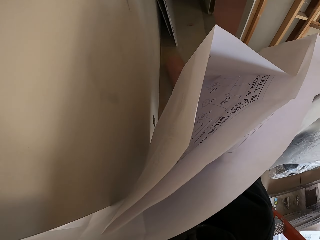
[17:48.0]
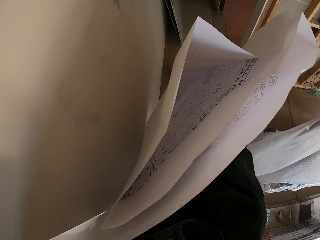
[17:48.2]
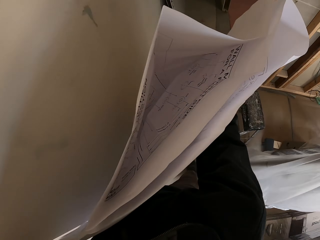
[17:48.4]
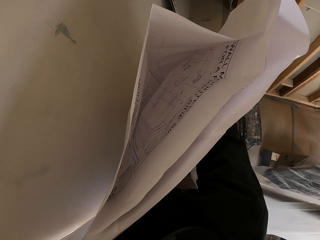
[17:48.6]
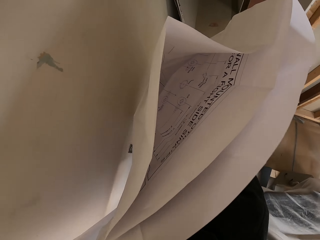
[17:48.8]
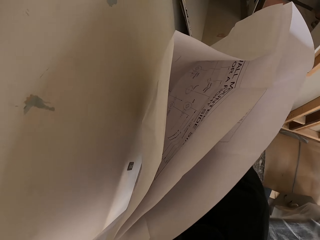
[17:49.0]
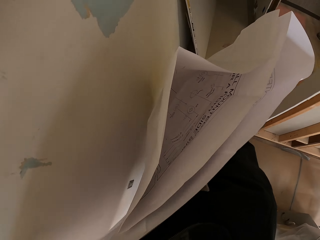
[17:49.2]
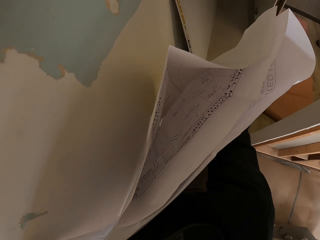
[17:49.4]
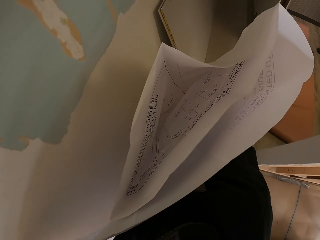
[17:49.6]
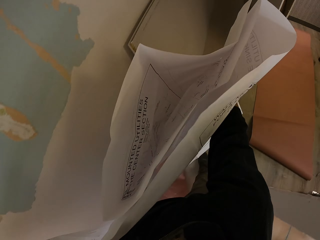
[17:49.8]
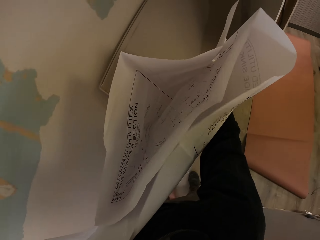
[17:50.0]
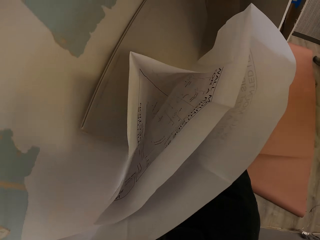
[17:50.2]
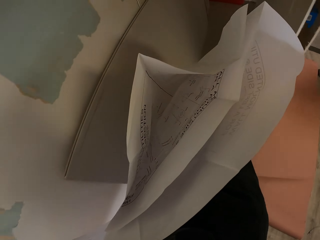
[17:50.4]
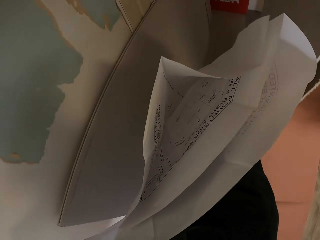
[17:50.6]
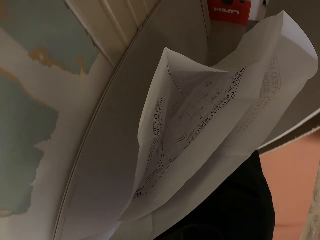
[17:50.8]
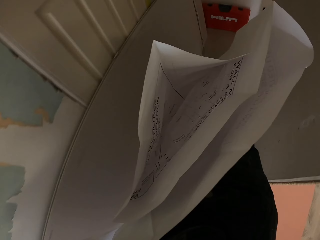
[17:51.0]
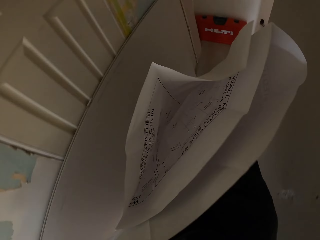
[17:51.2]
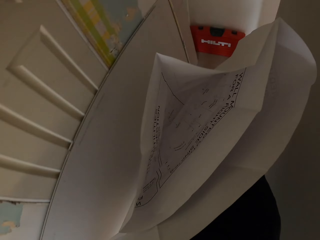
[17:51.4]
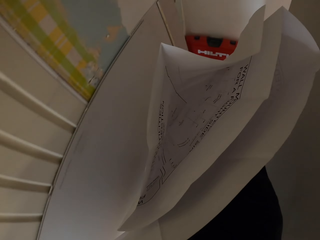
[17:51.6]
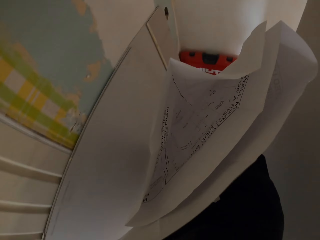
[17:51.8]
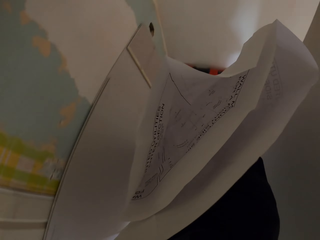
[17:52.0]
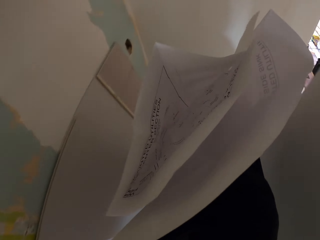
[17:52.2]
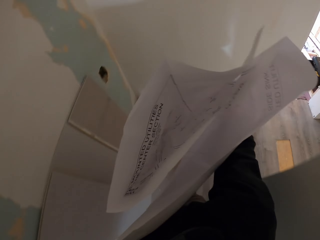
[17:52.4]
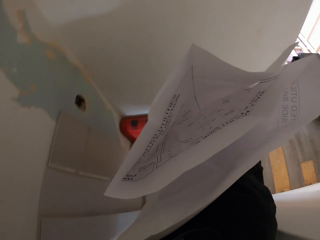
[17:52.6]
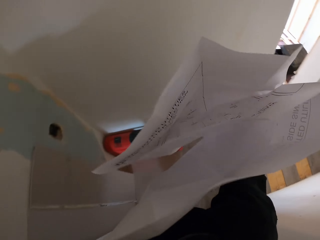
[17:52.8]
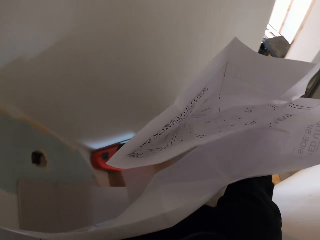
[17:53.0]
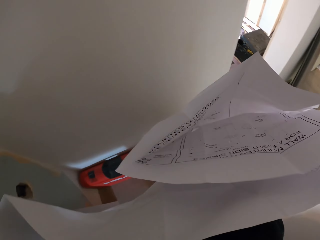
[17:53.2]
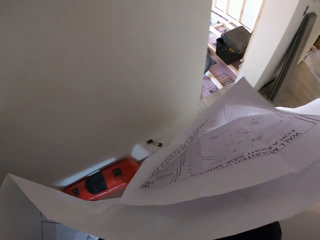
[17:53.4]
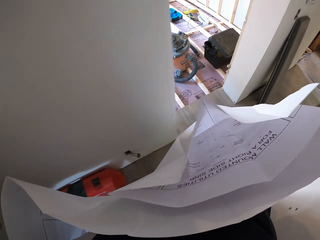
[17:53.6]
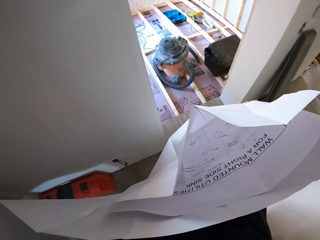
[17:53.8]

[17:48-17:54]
The camera wearer walks around.

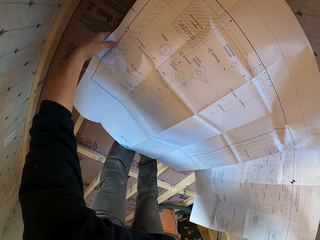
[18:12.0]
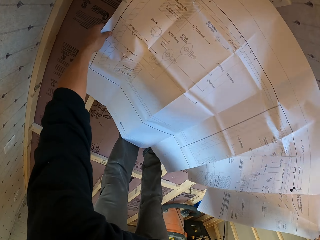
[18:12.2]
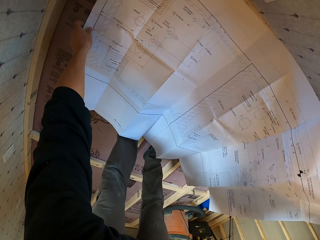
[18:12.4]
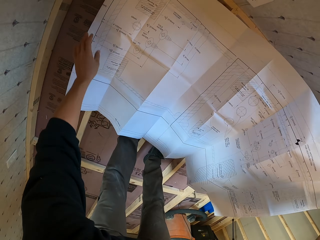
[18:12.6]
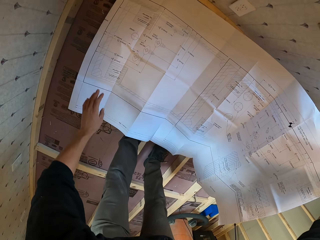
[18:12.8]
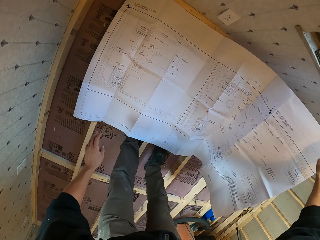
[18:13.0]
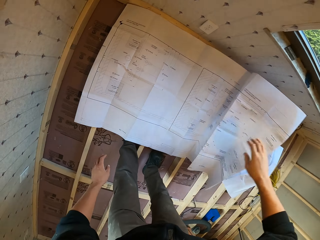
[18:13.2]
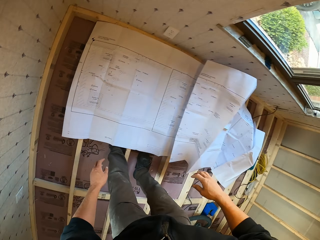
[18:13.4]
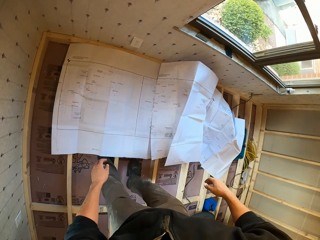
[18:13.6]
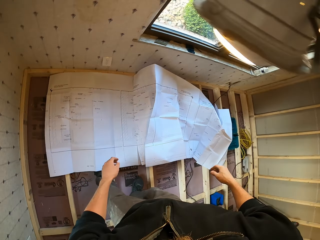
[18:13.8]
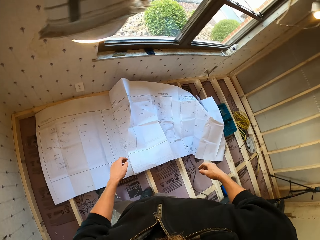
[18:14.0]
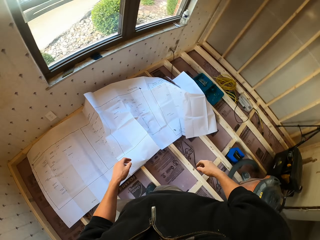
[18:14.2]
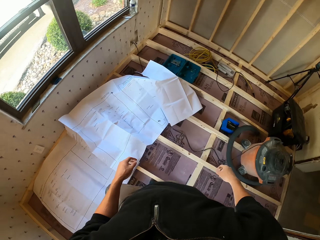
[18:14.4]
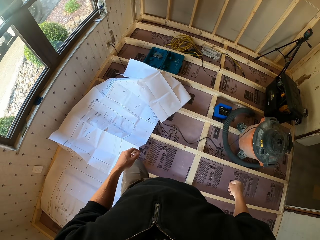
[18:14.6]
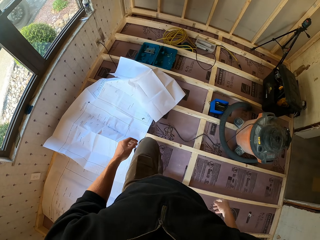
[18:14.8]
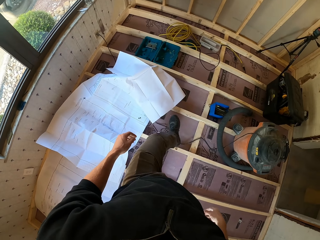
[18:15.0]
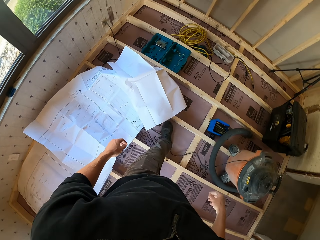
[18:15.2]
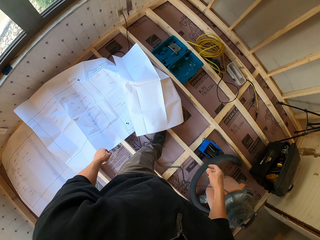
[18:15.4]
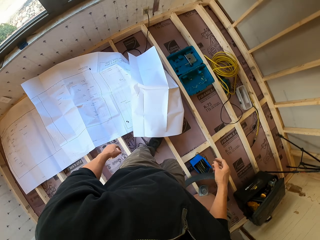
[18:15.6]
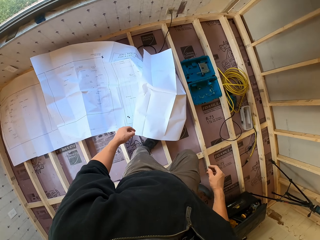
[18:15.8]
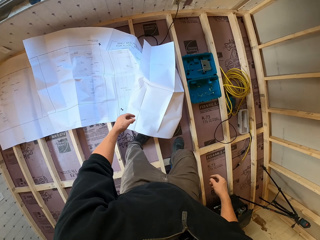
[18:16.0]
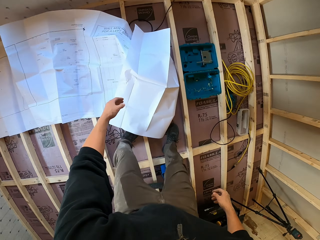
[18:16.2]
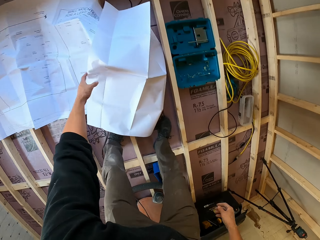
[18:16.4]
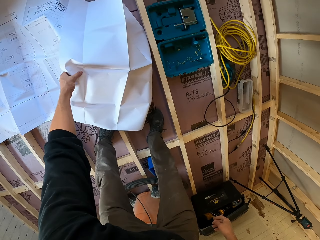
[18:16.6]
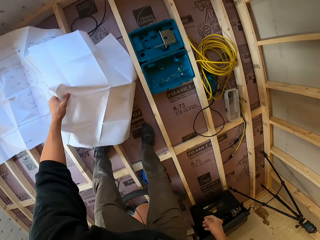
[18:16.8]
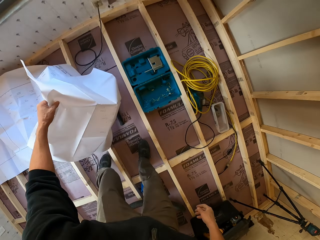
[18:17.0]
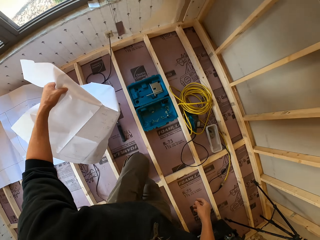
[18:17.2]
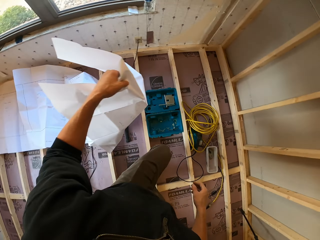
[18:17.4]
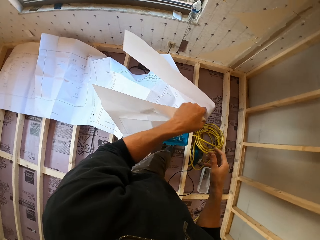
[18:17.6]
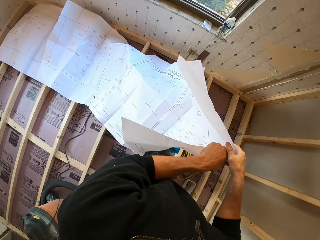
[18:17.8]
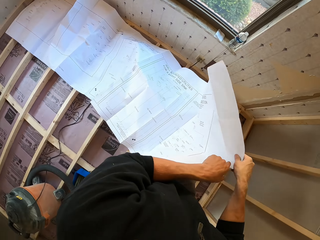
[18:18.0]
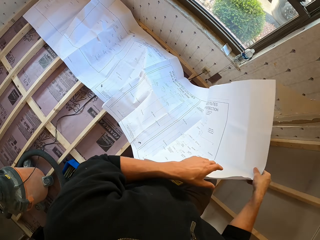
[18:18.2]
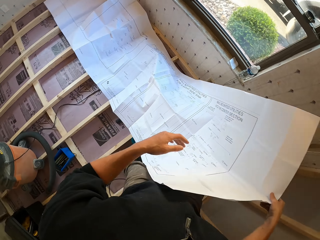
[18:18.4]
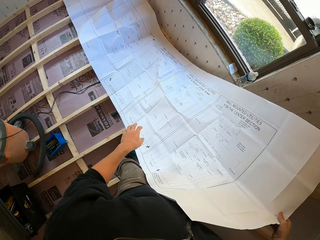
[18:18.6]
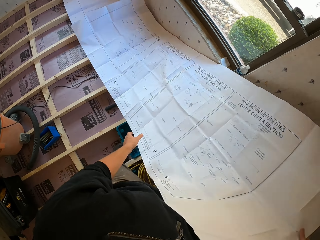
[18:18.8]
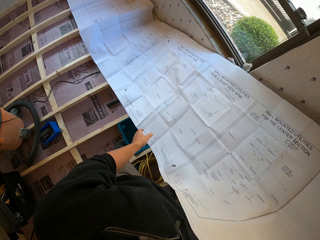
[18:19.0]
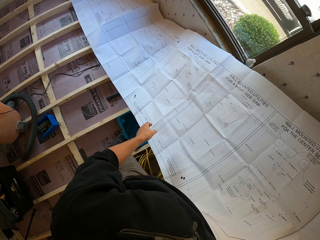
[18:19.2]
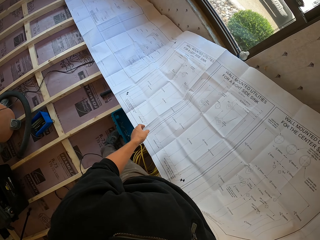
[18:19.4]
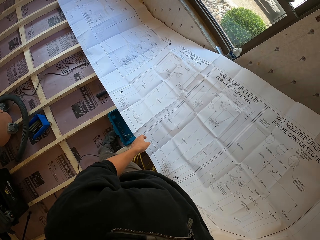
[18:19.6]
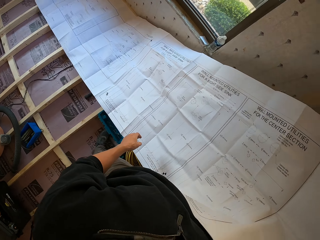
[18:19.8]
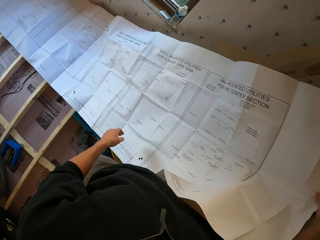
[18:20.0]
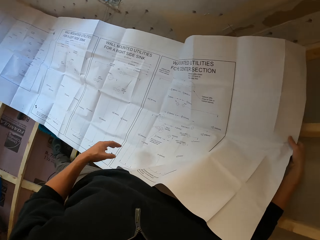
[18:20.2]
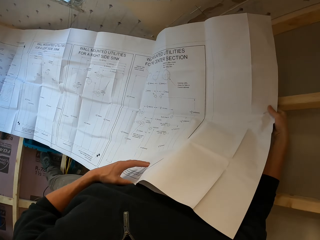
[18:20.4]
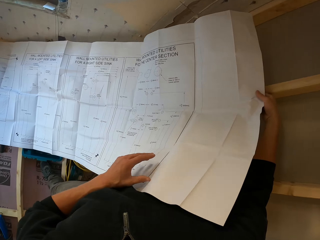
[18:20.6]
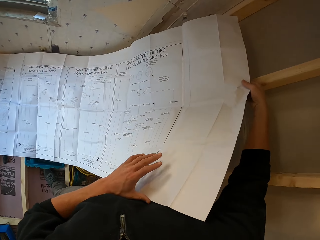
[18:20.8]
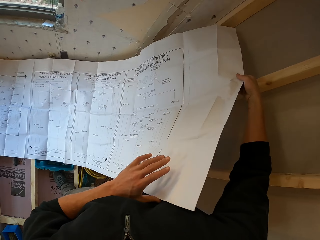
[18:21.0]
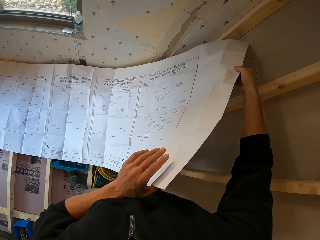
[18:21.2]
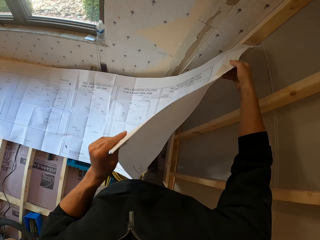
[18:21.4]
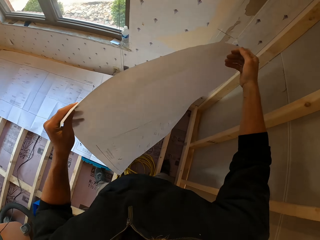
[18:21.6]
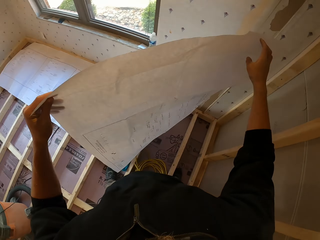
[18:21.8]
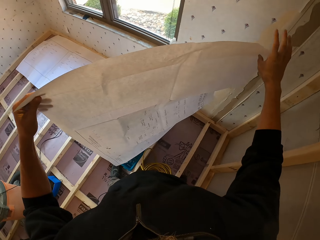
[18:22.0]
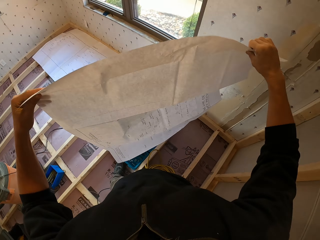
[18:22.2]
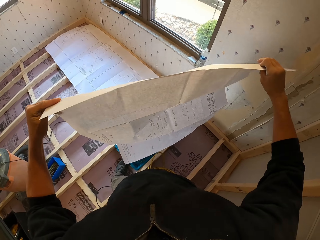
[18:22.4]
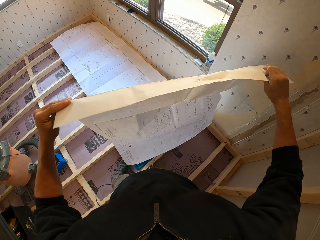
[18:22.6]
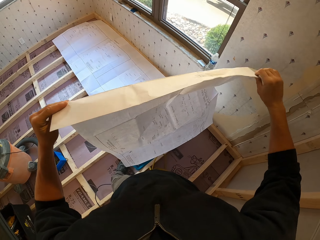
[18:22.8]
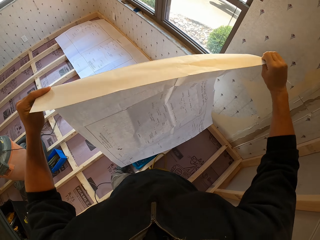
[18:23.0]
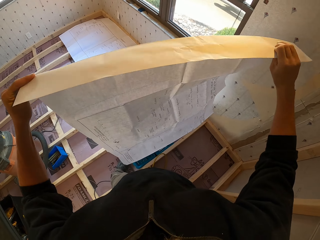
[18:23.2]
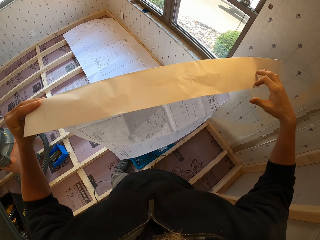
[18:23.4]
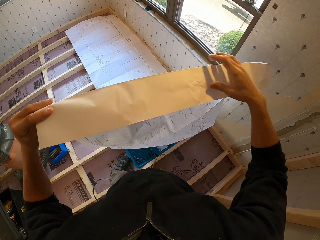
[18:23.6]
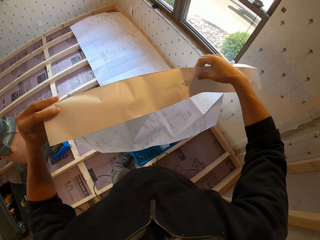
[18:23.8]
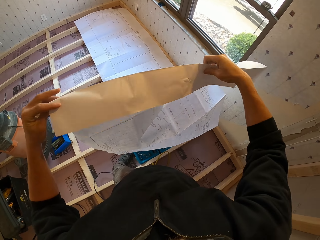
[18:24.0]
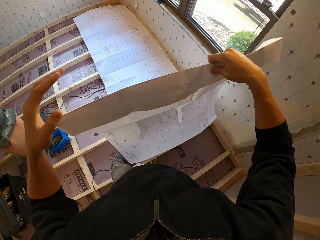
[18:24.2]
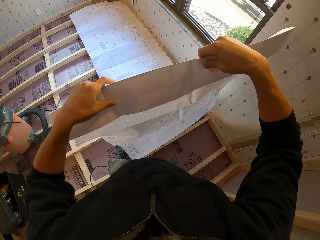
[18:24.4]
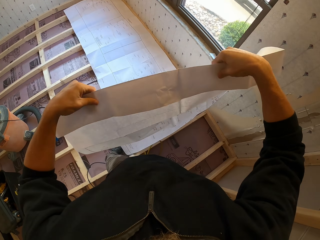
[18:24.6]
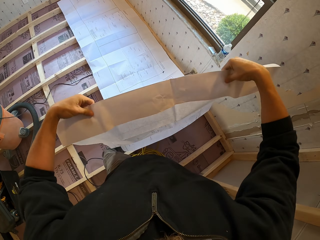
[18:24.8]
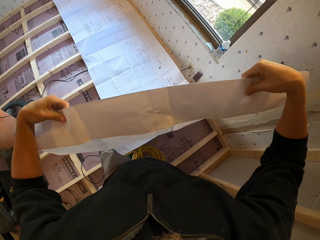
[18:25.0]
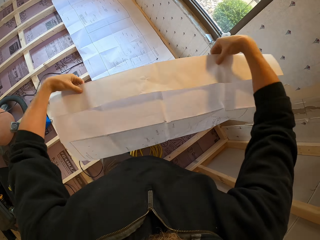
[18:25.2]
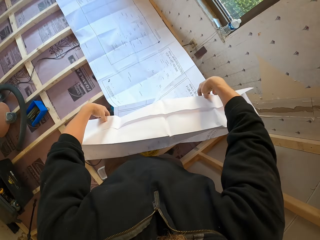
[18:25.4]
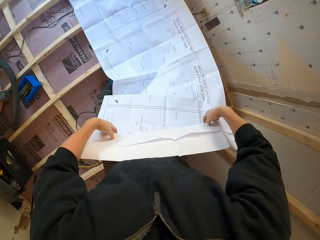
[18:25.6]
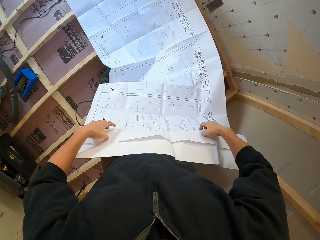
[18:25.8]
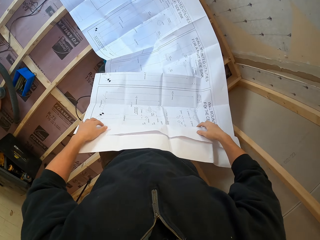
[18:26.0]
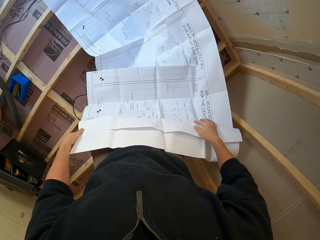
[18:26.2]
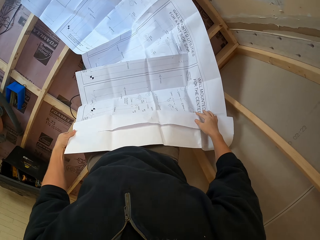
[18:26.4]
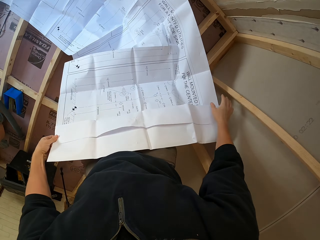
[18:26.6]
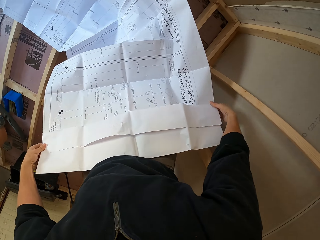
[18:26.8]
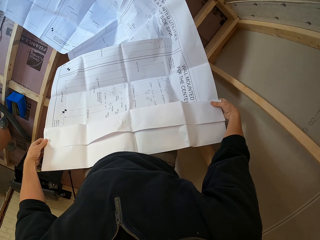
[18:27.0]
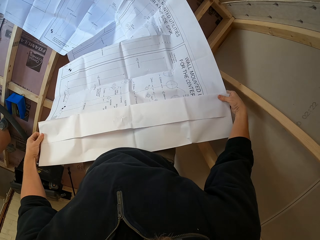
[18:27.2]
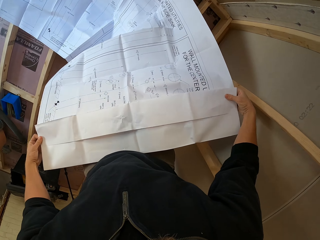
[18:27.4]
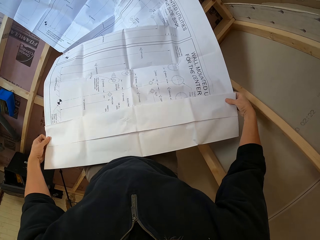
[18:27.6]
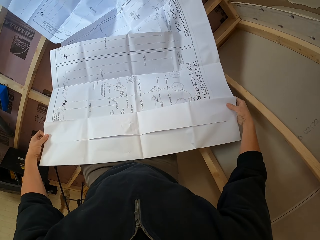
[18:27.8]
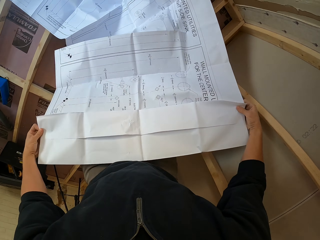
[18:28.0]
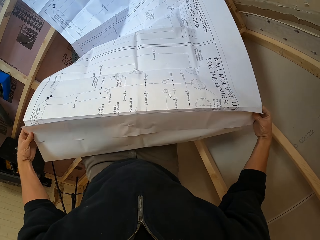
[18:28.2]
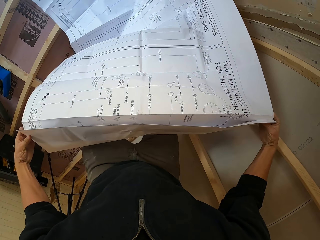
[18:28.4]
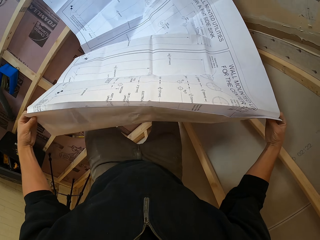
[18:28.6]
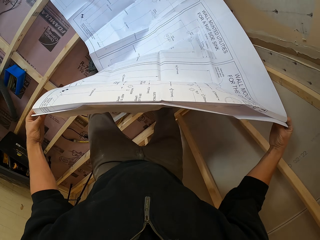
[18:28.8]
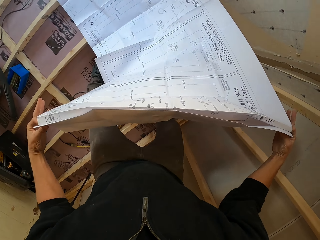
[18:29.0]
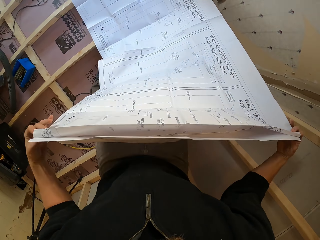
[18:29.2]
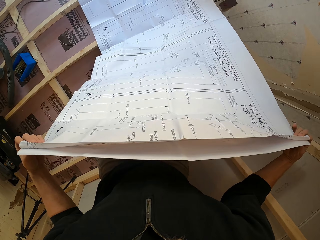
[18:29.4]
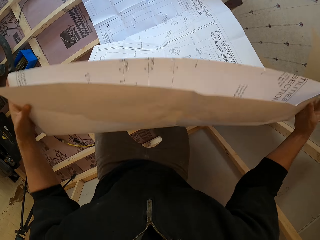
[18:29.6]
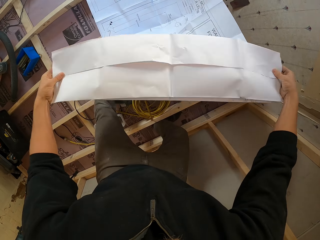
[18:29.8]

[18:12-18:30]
The camera wearer walks towards the vacuum cleaner. They take an architectural design or blueprint paper on a wooden foundation. They pull the architectural design on the wooden foundation. They unfold the blueprint paper. They fold the architectural design on the wooden foundation.
